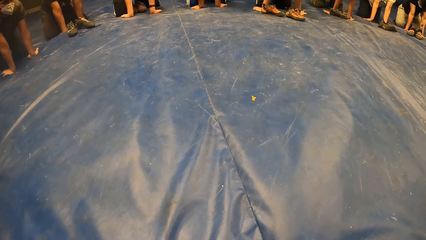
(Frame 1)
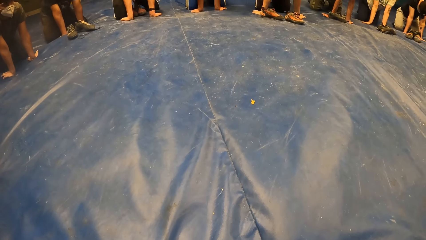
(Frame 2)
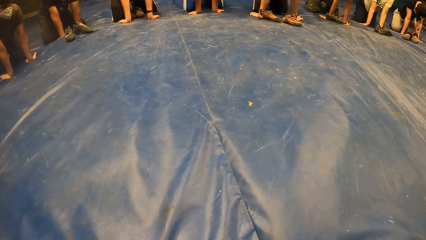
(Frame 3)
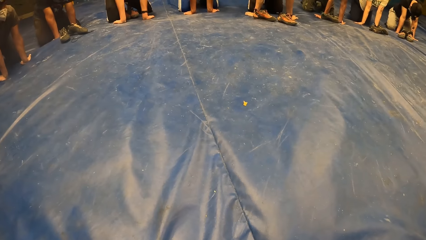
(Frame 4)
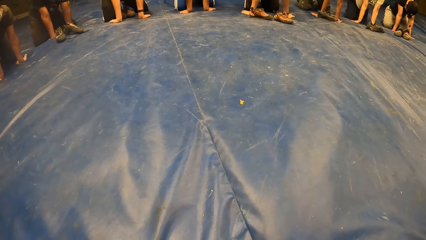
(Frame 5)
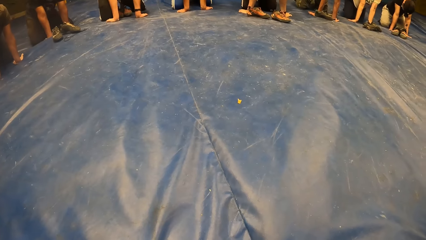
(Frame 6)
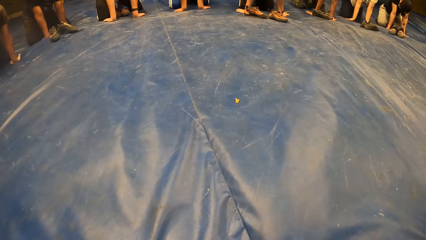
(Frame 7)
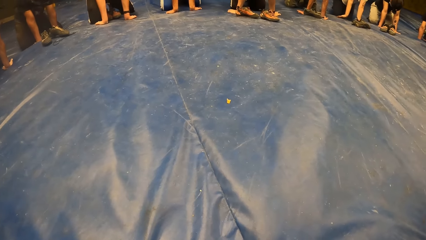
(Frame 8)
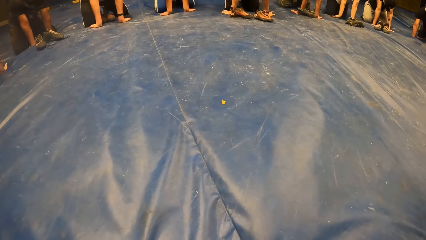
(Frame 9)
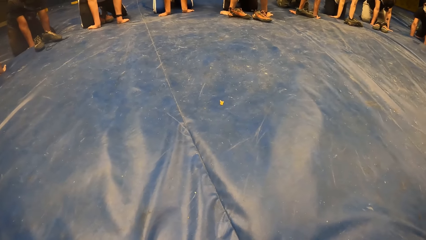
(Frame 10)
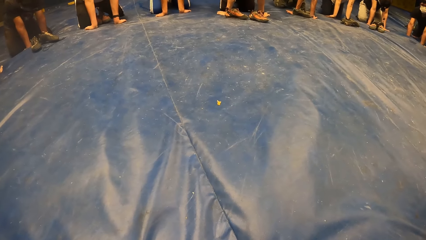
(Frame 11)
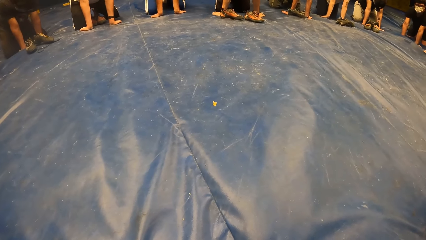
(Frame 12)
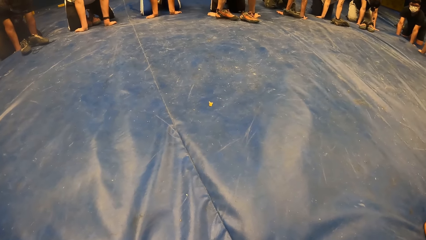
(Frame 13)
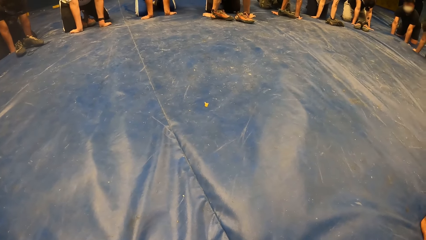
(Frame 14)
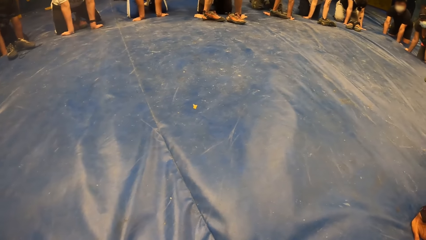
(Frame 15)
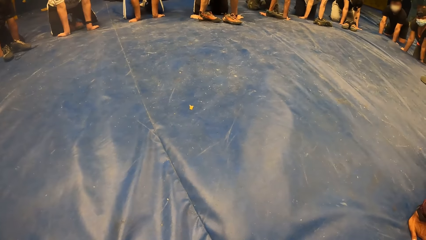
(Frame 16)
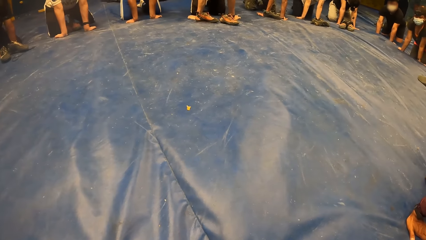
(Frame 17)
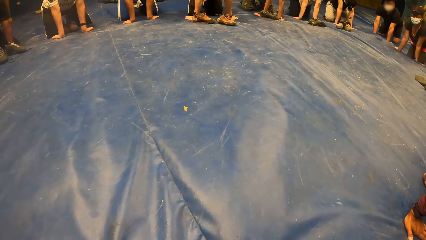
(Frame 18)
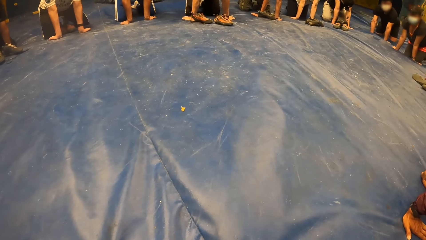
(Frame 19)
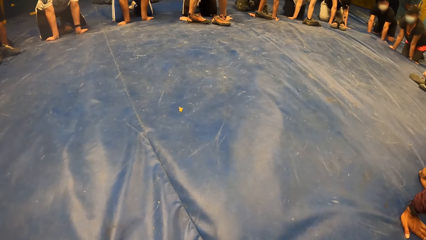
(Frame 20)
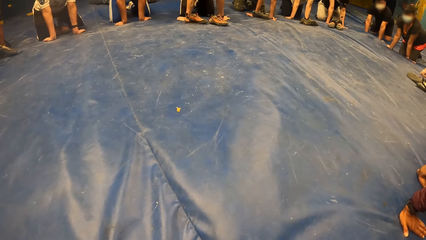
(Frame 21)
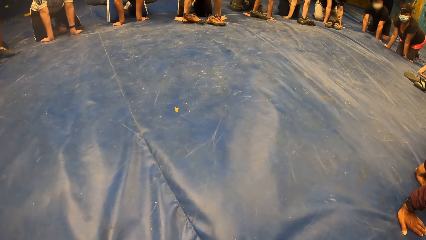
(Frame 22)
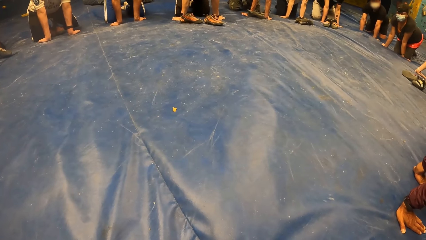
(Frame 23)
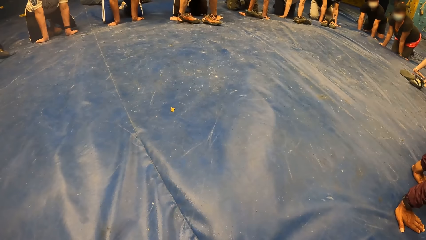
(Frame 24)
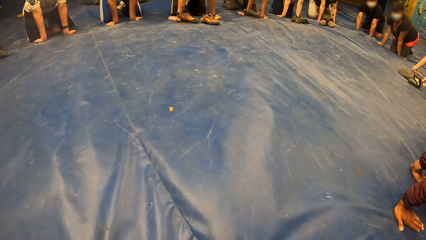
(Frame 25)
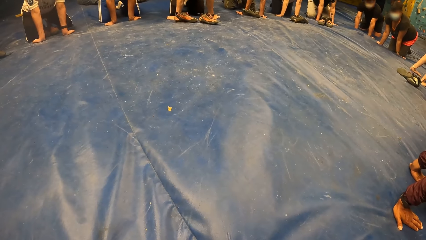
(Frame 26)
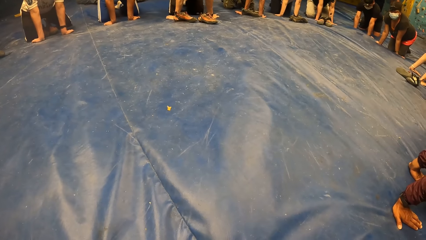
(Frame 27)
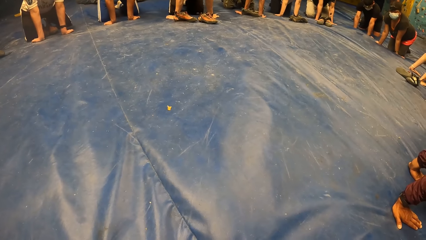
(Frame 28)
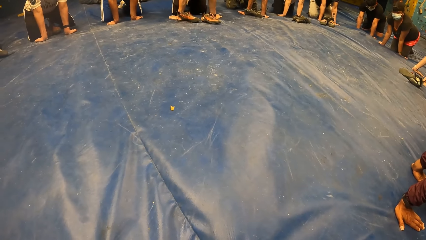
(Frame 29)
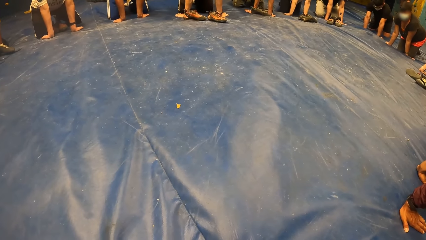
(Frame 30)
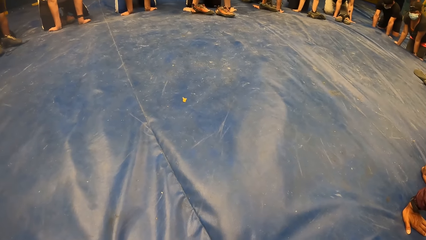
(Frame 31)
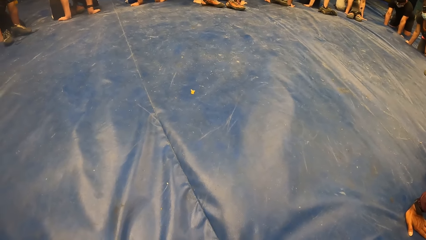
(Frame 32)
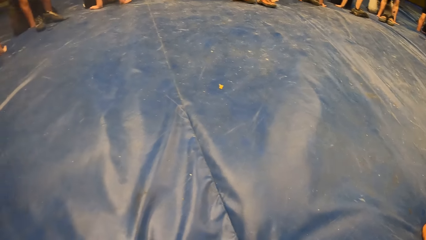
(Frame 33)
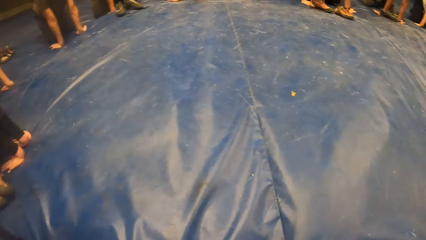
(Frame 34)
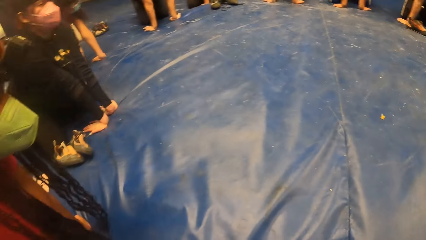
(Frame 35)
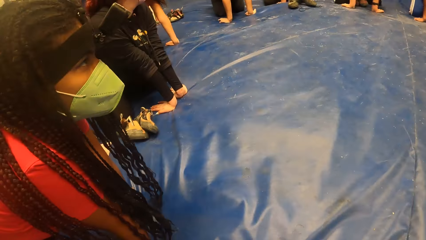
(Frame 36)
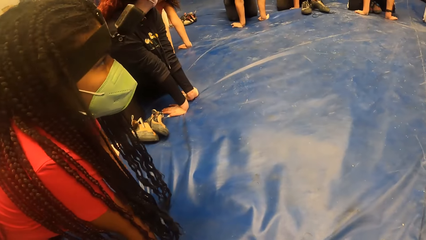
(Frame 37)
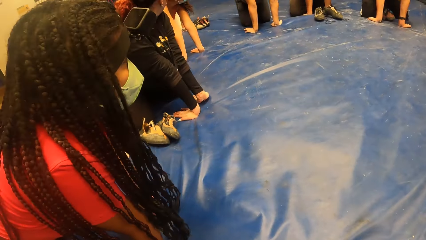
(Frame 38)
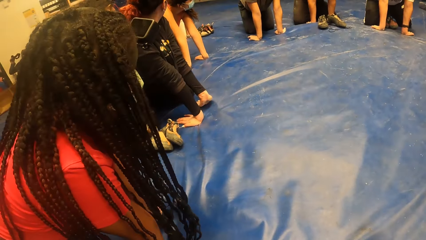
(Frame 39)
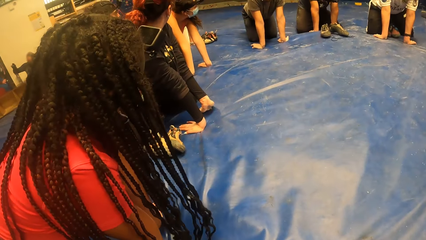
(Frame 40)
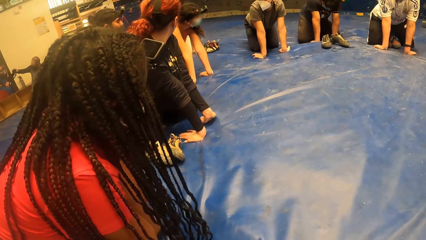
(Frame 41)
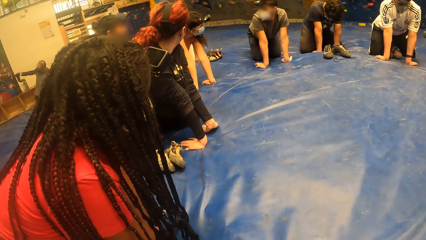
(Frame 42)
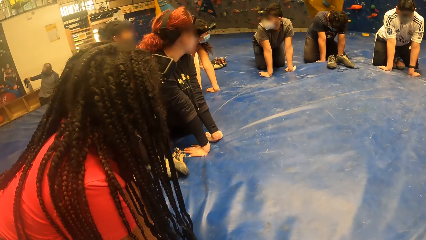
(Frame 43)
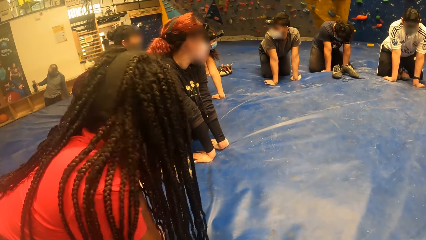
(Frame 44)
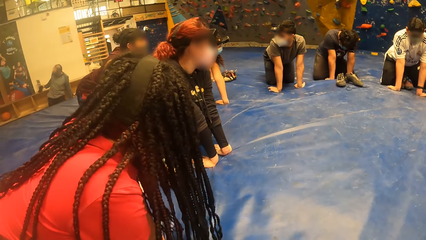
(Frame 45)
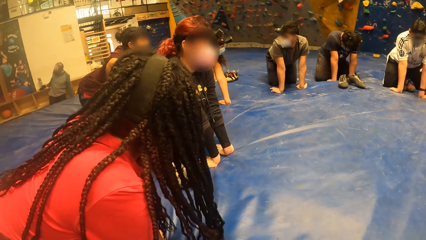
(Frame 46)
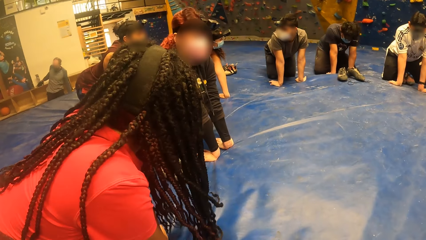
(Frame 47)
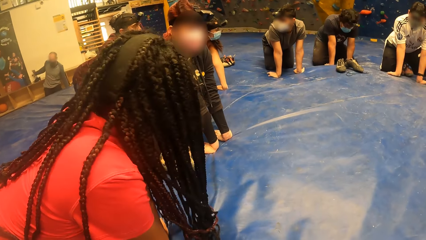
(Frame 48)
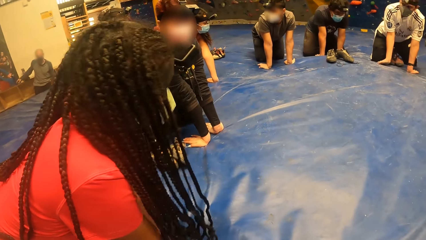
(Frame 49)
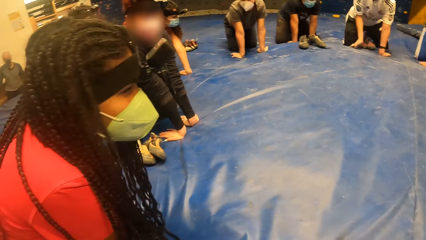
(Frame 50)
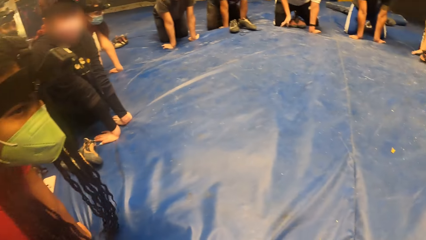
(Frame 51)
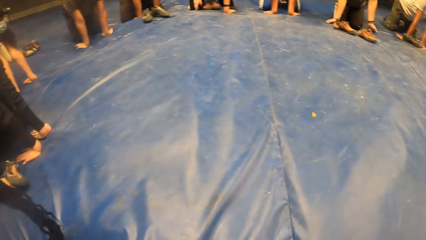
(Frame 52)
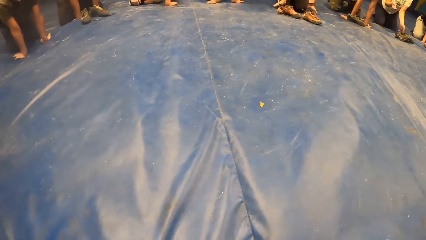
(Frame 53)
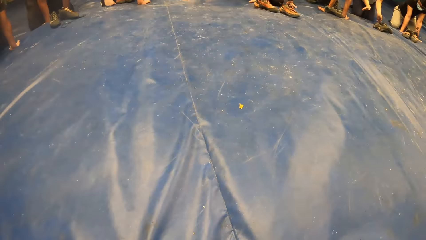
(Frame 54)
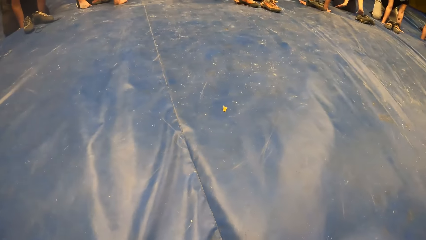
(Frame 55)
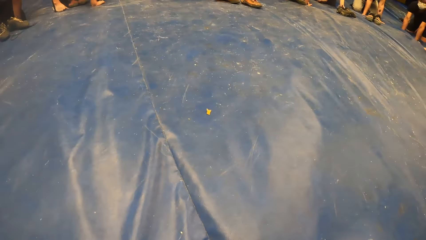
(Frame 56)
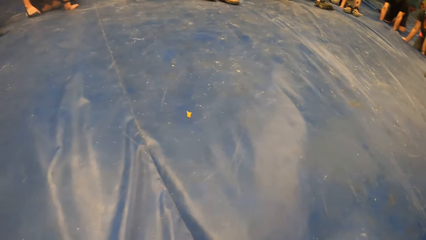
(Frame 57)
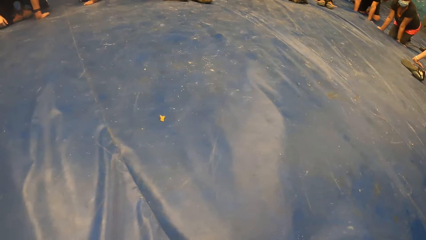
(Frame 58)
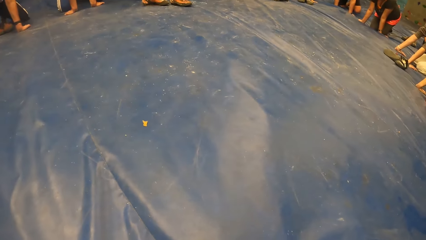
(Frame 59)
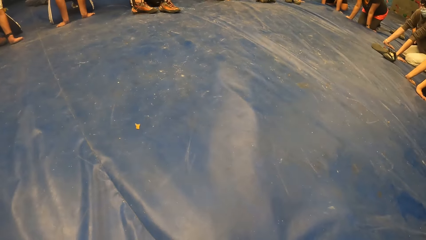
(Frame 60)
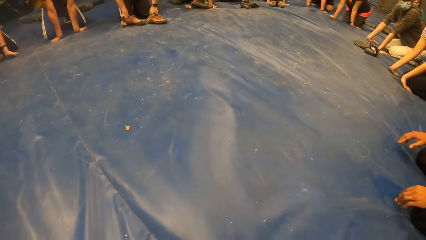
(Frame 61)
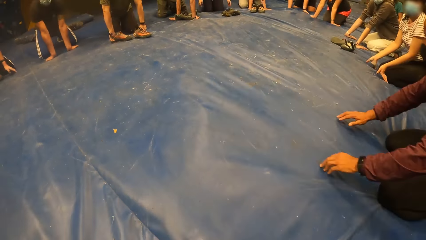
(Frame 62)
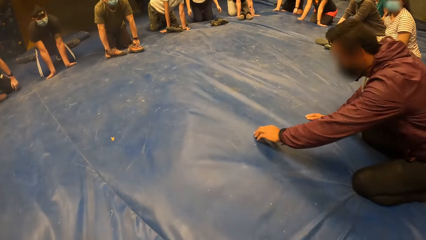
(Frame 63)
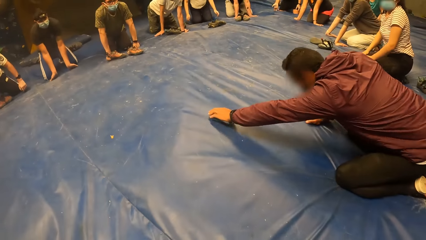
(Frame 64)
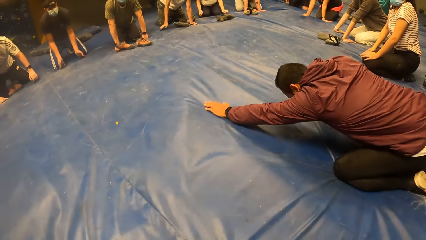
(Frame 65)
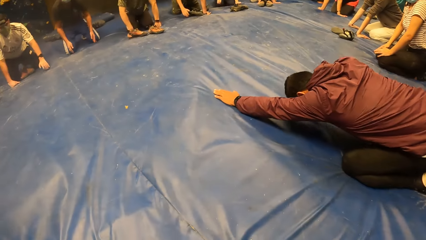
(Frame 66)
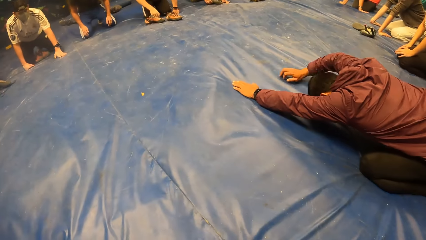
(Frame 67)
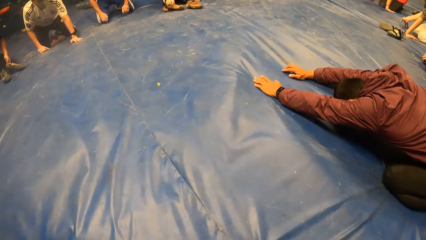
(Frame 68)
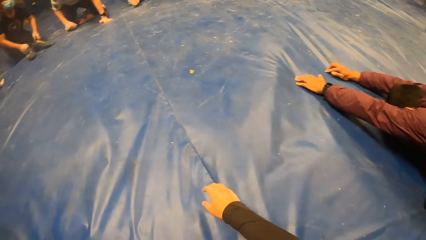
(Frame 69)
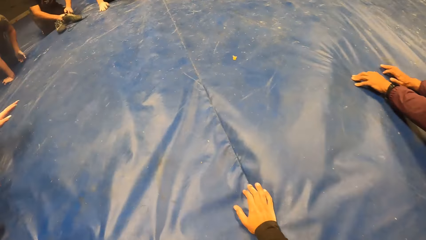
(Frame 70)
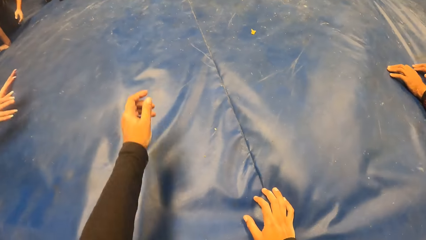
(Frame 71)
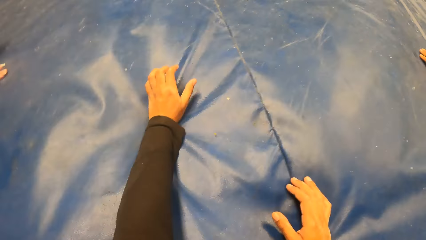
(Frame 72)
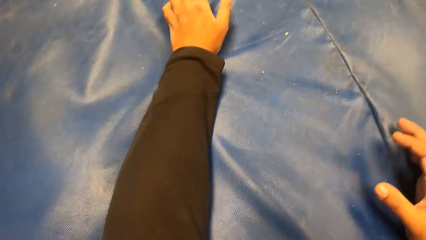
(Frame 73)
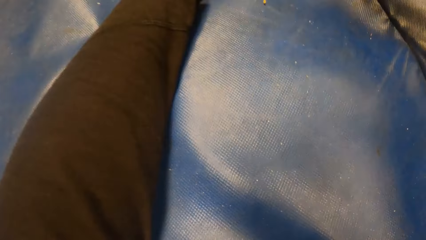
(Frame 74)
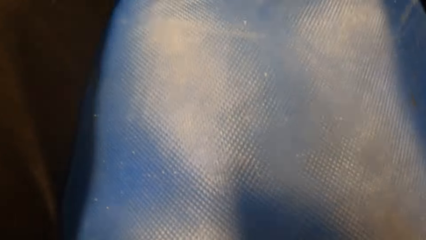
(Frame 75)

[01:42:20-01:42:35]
The camera wearer looks around the room. The man stretches on the floor. The camera wearer stretches on the floor with the group of people. They exercise on the blue mattress.
